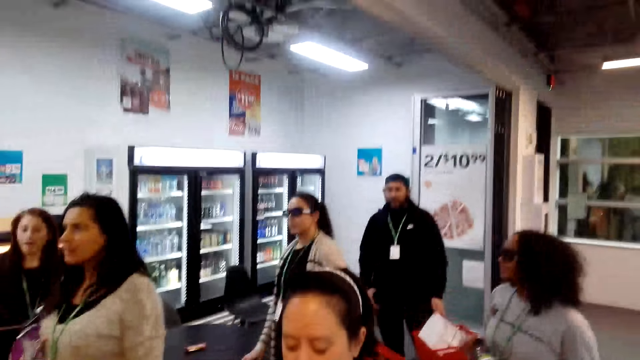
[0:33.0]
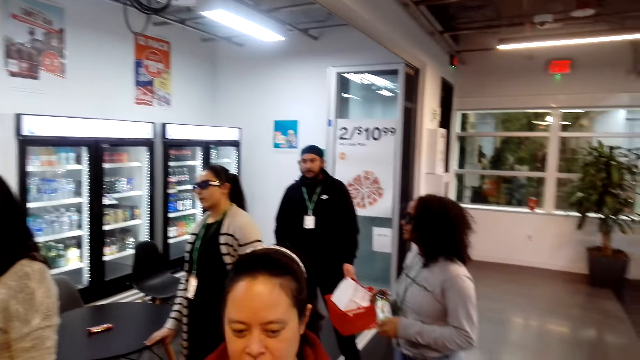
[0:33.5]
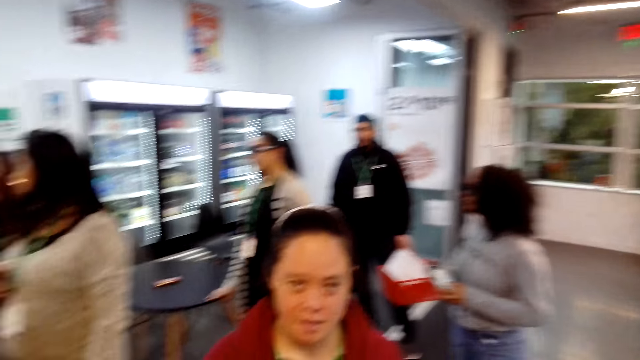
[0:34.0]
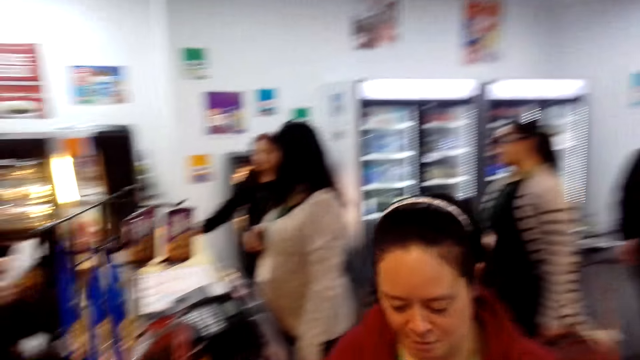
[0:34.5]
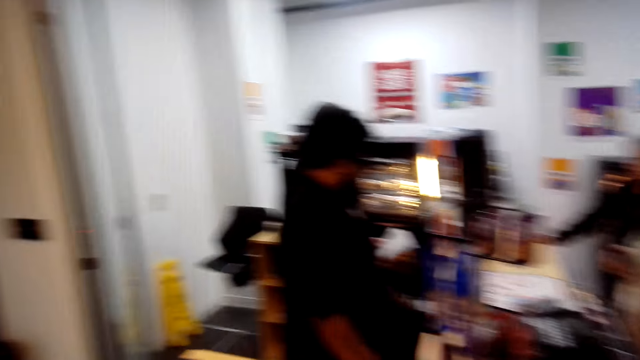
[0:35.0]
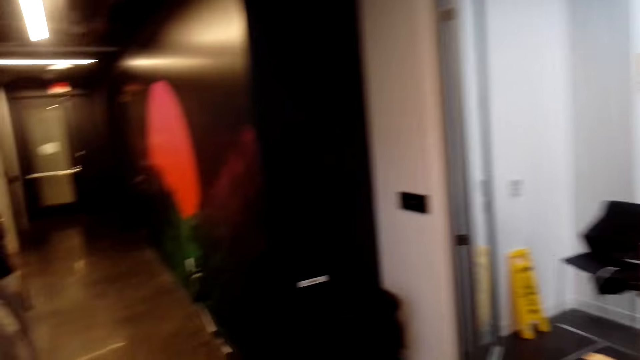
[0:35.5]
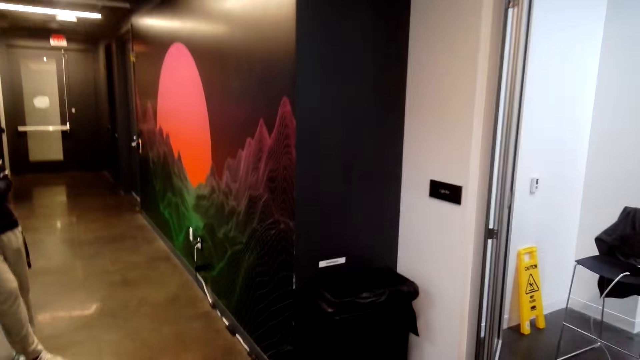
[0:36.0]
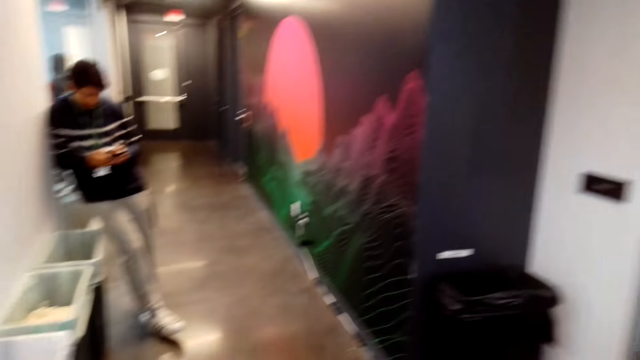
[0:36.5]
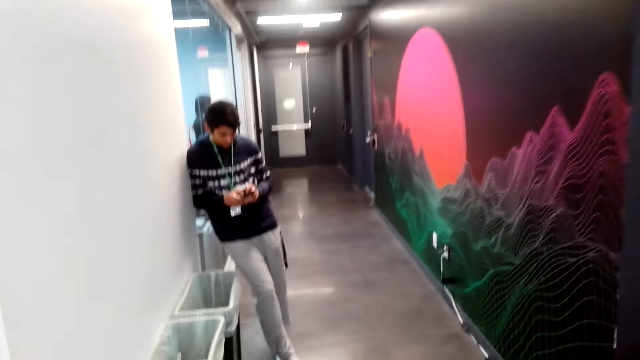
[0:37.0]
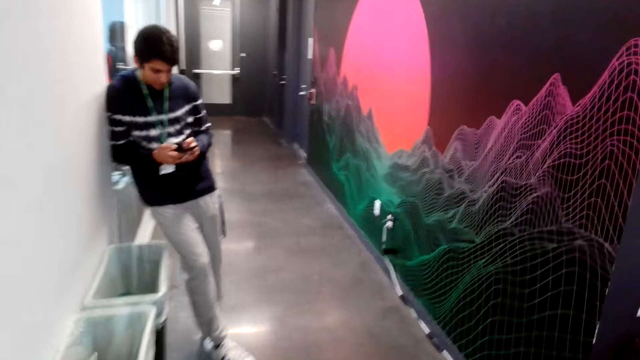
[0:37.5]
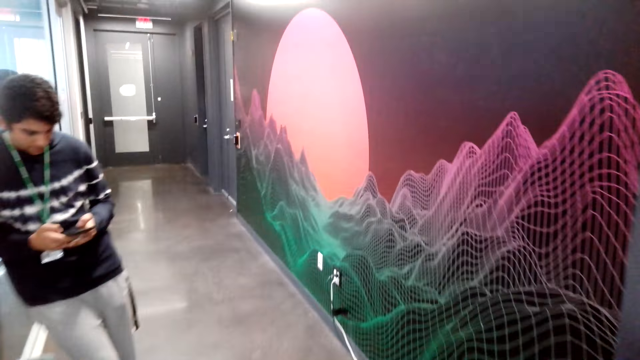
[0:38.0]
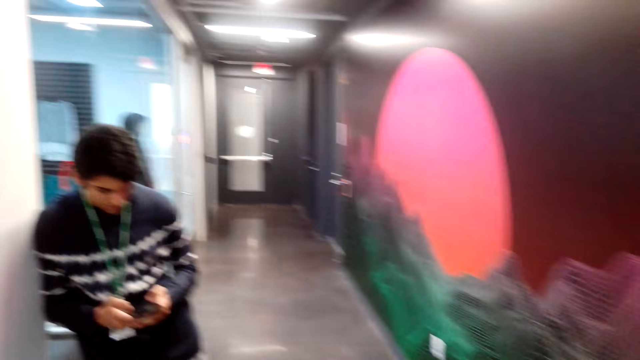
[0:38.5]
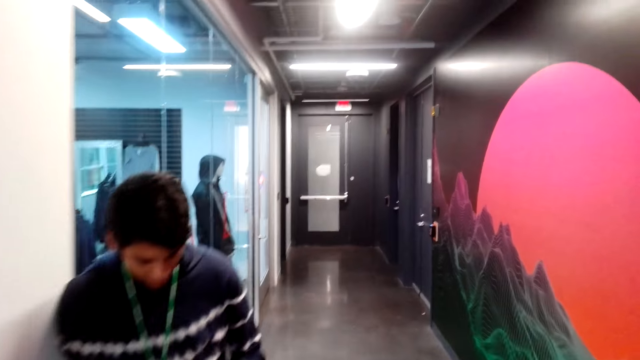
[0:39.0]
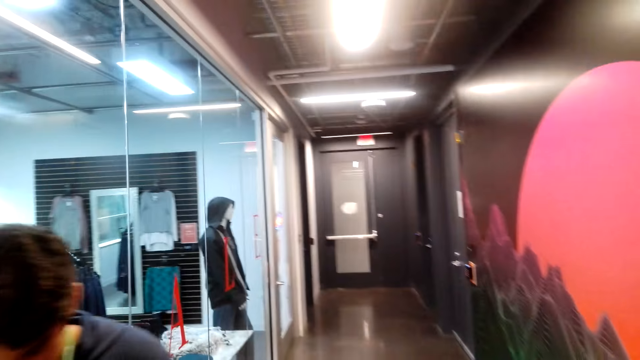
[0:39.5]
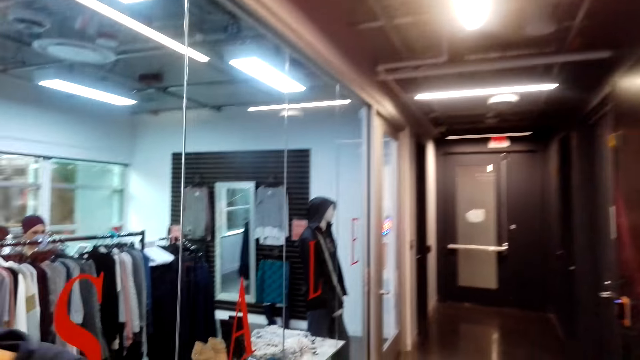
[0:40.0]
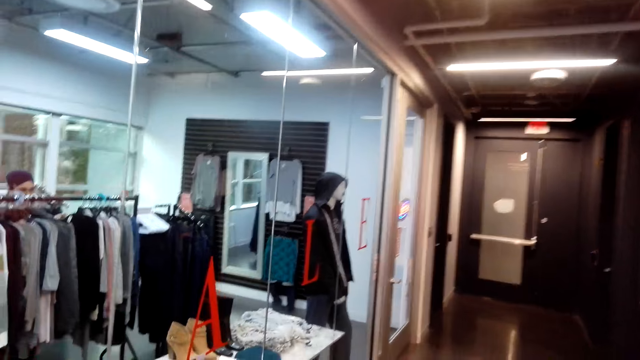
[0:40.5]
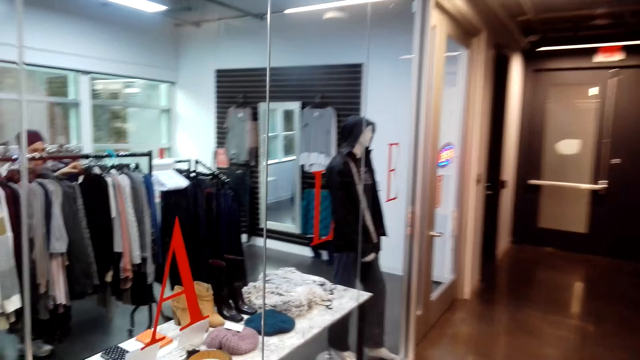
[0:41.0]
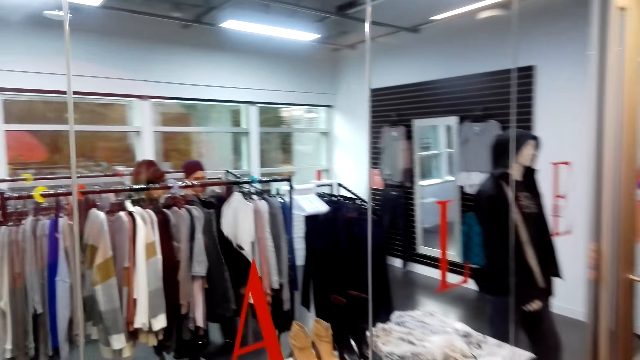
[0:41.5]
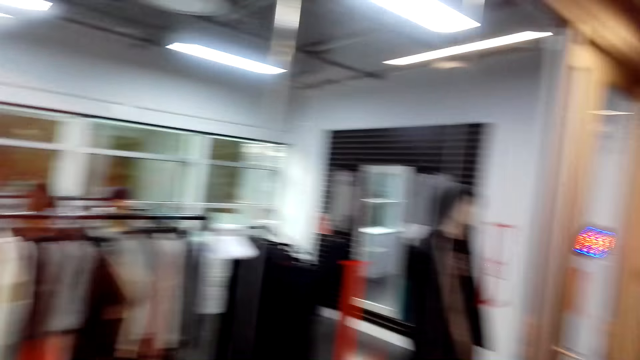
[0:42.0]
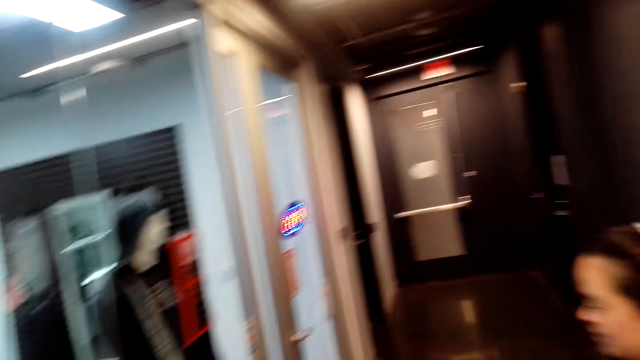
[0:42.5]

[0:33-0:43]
The camera wearer walks around the shop. They walk in the corridor.

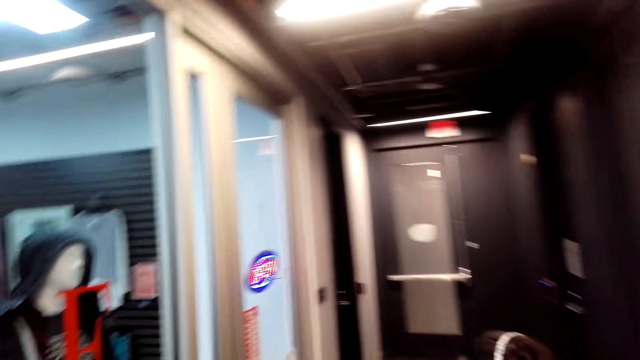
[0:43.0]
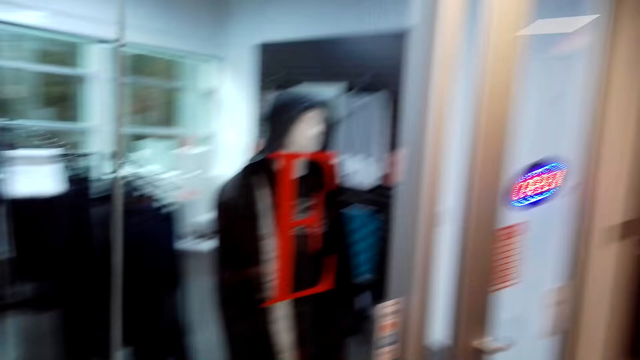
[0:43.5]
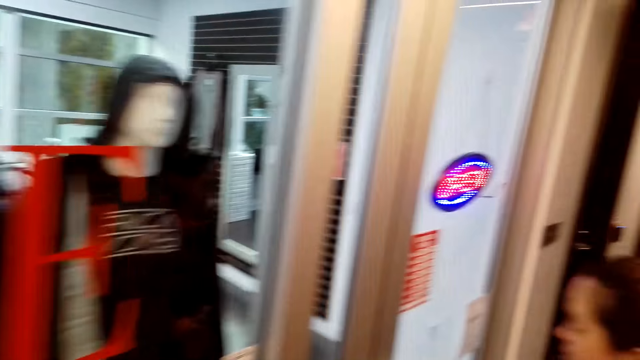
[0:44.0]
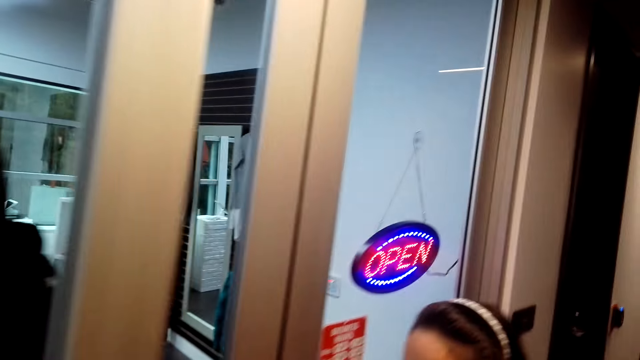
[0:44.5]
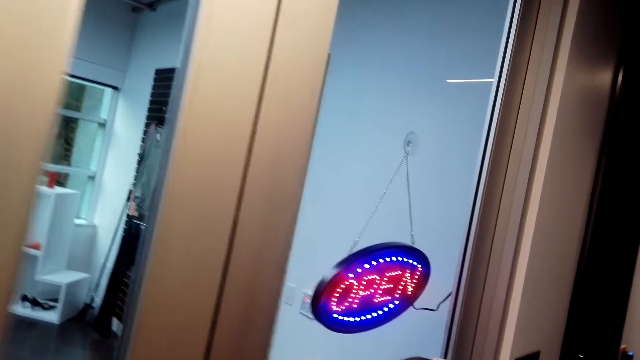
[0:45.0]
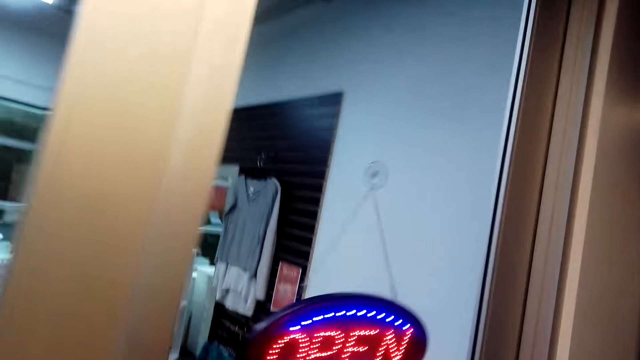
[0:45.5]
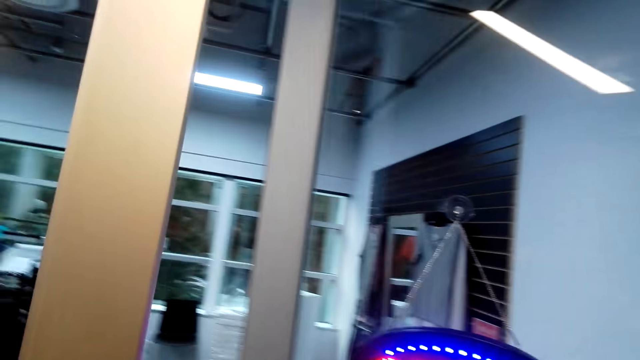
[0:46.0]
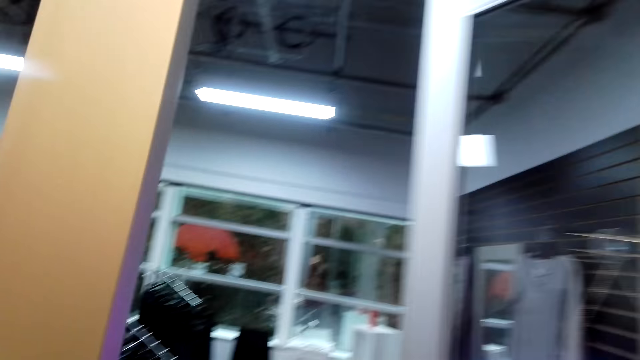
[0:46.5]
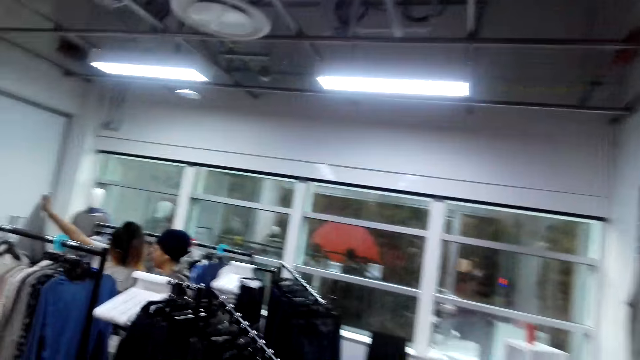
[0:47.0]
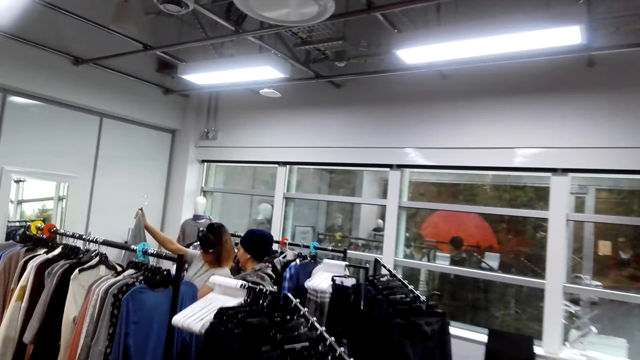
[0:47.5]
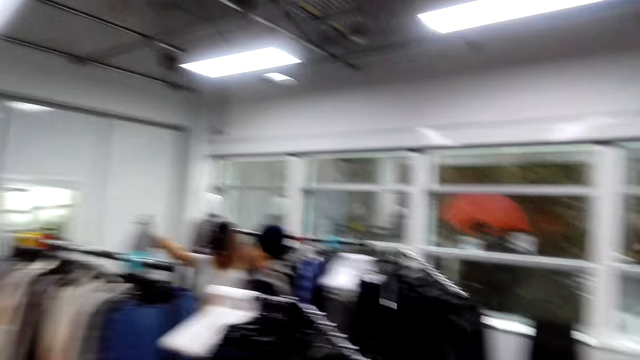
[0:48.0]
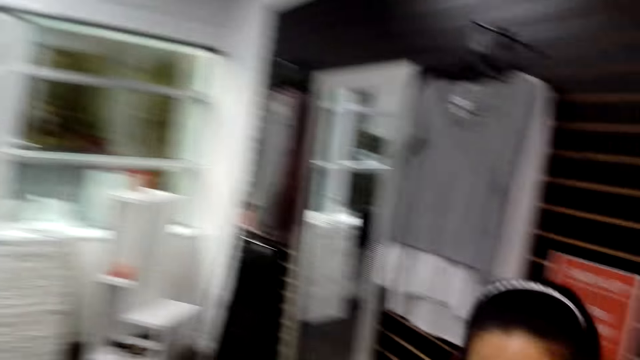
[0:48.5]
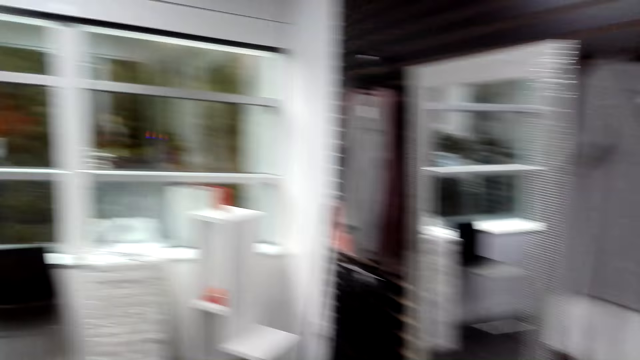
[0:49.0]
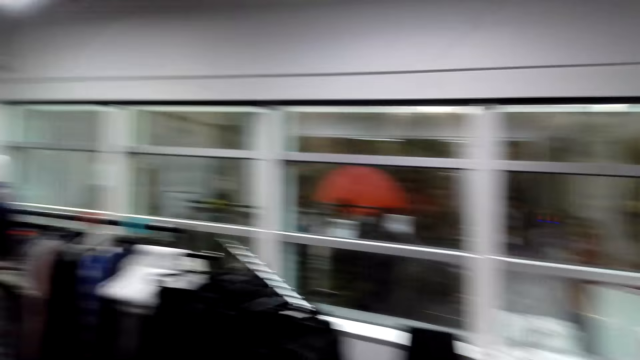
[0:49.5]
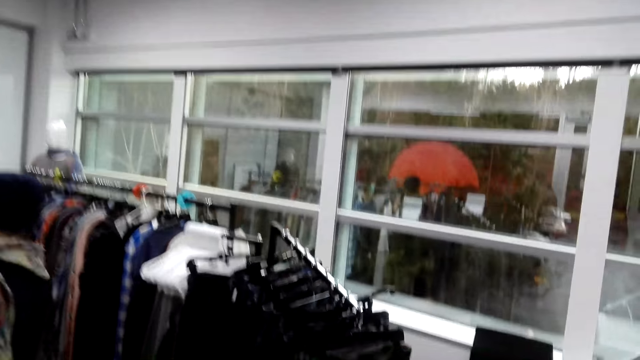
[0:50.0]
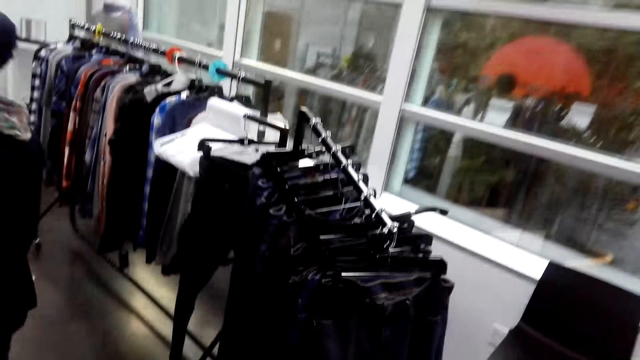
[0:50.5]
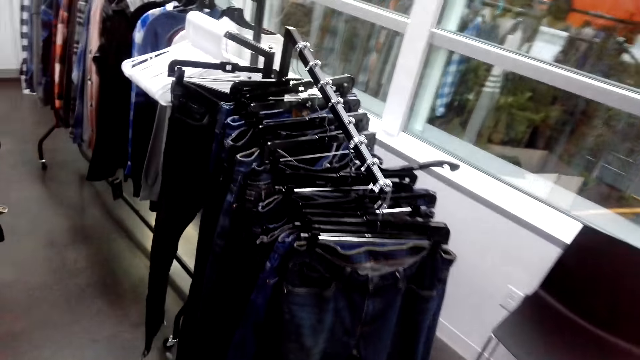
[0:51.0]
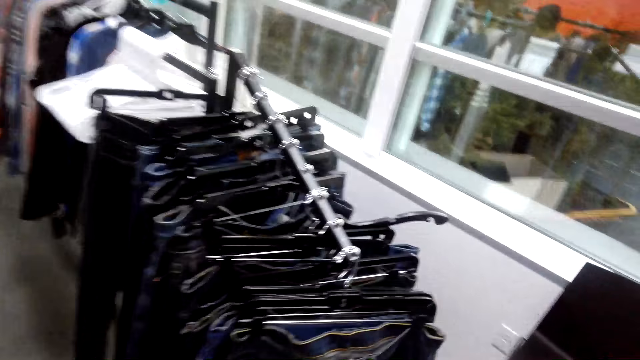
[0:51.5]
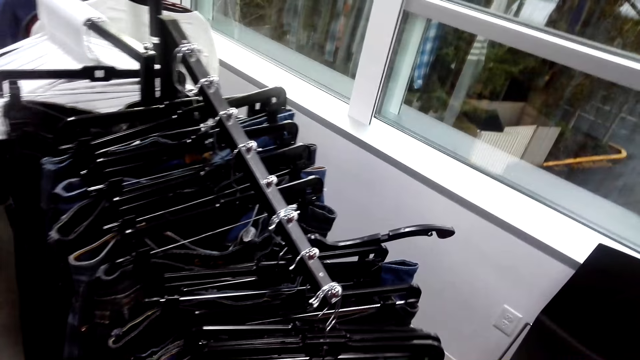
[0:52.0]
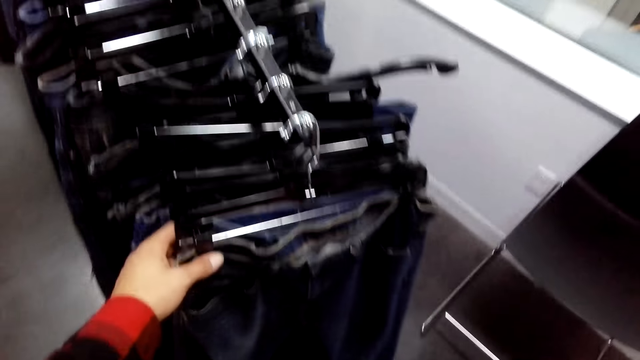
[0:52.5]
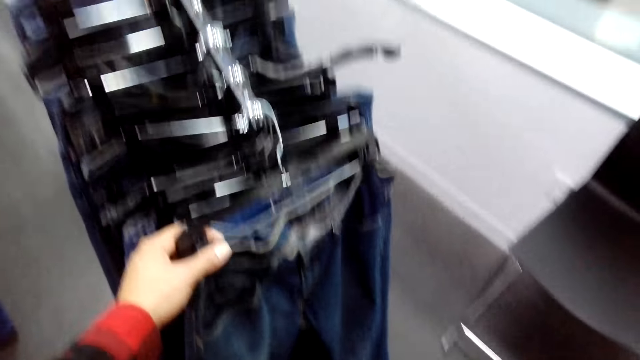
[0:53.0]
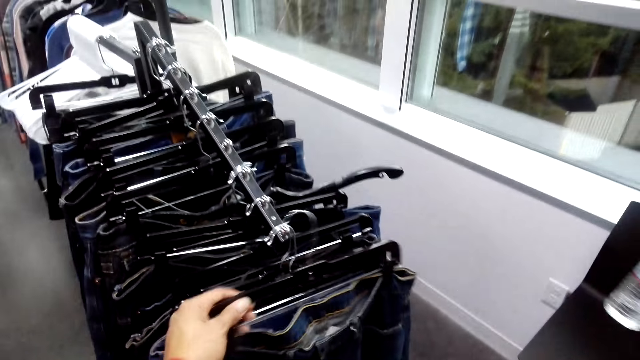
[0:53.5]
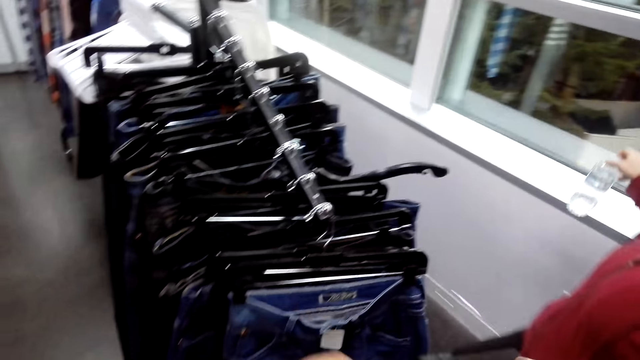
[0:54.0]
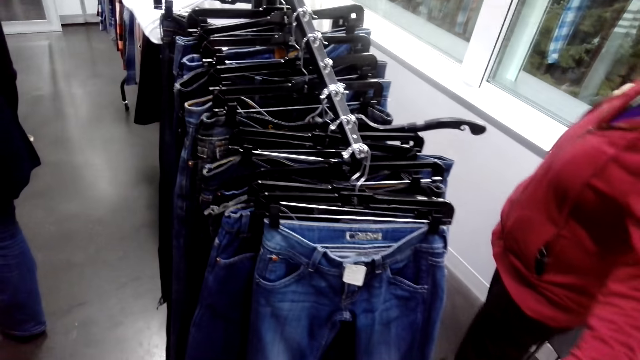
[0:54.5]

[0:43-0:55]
A woman opens the door. The camera wearer walks in the shop. They open the door, walk around the shop, and pick a trouser from the stand.
